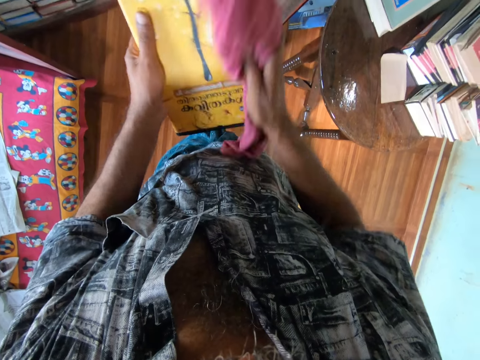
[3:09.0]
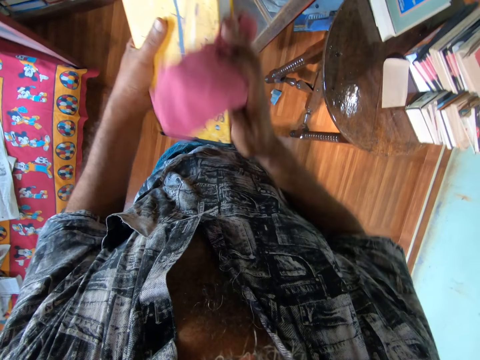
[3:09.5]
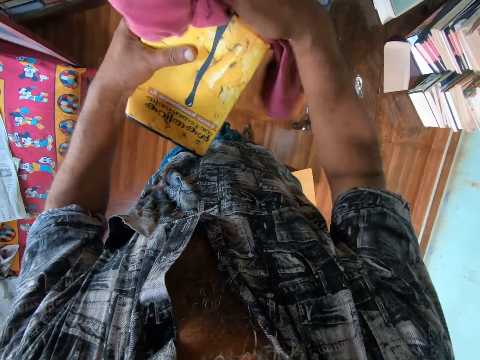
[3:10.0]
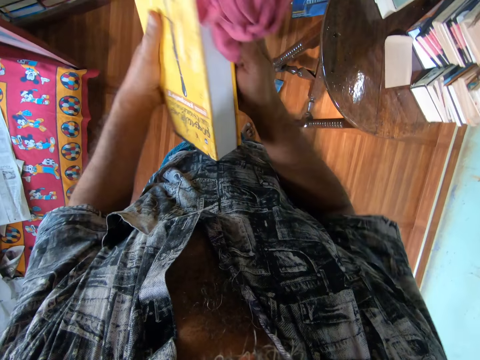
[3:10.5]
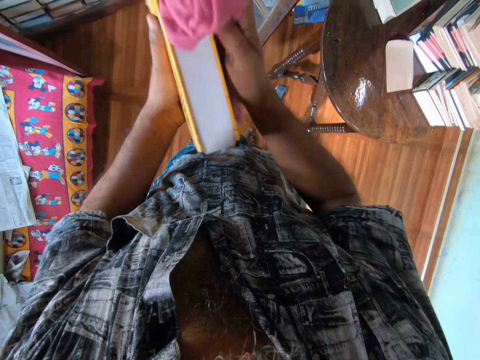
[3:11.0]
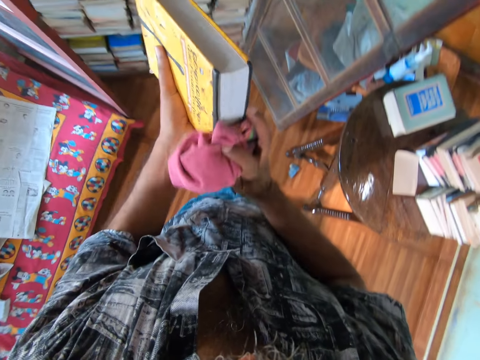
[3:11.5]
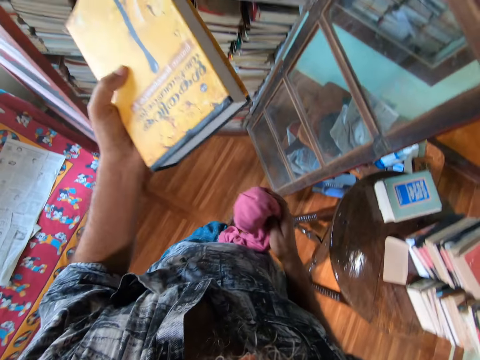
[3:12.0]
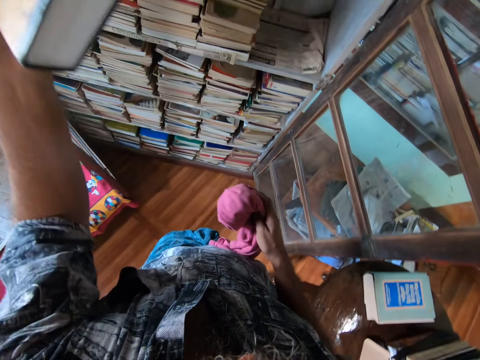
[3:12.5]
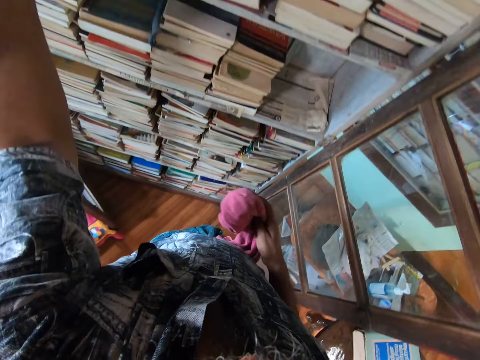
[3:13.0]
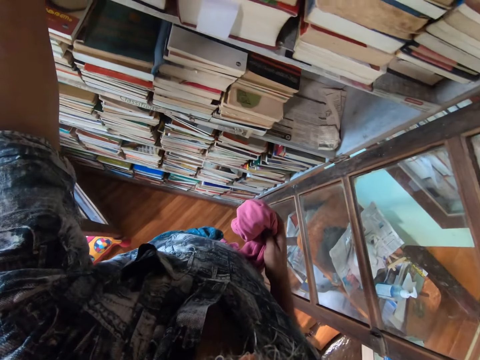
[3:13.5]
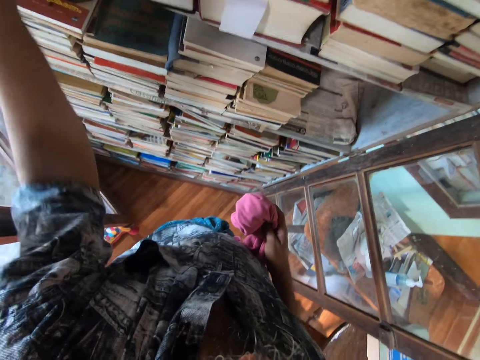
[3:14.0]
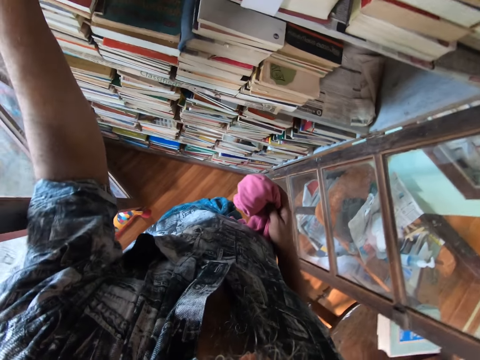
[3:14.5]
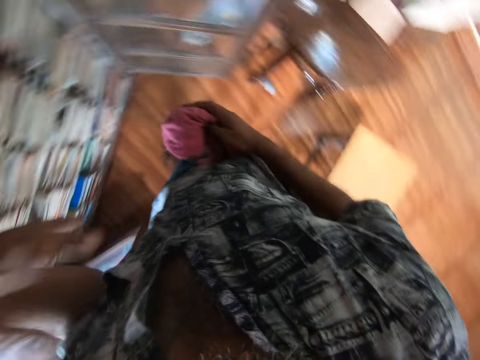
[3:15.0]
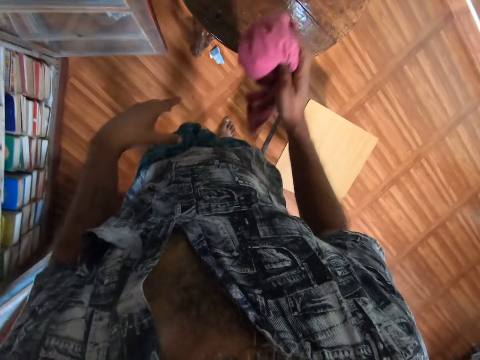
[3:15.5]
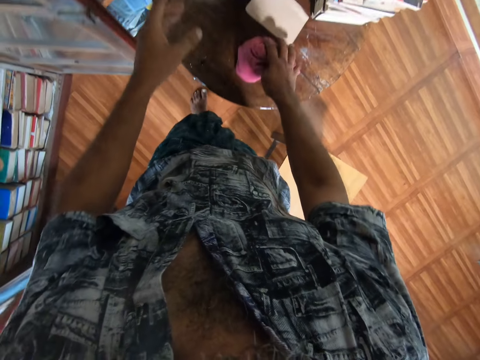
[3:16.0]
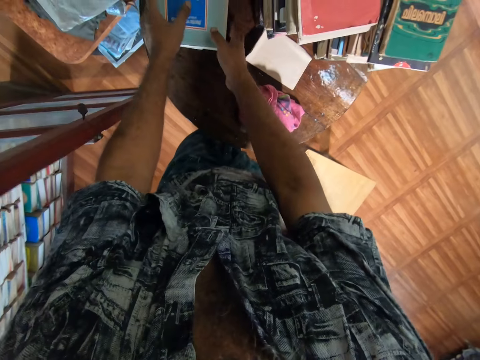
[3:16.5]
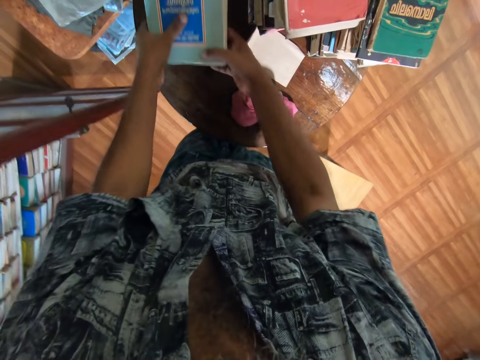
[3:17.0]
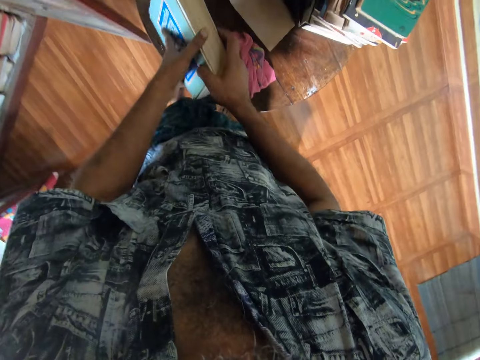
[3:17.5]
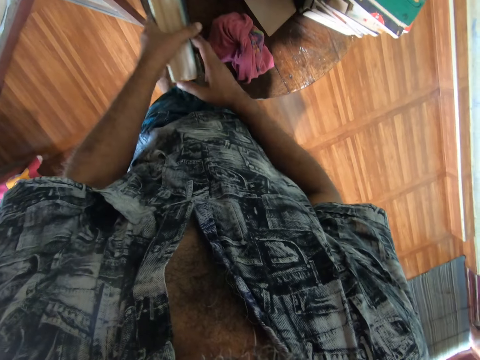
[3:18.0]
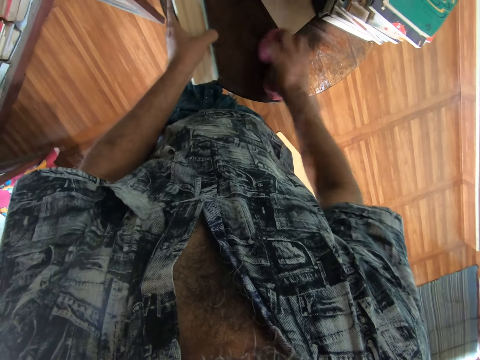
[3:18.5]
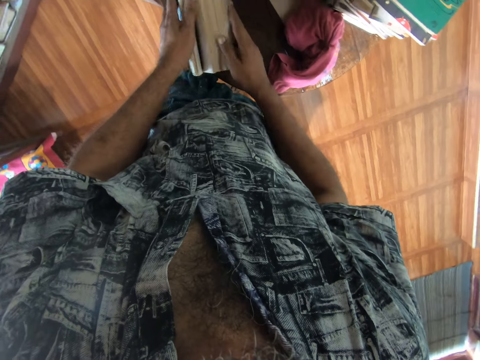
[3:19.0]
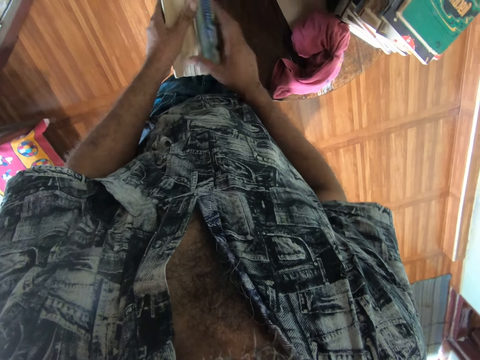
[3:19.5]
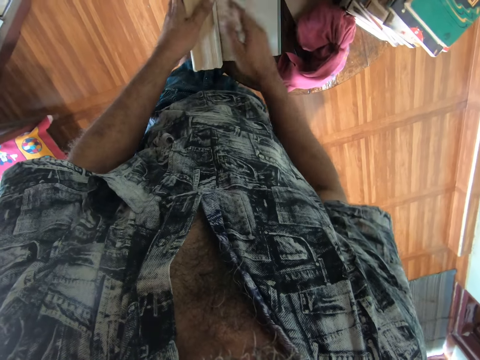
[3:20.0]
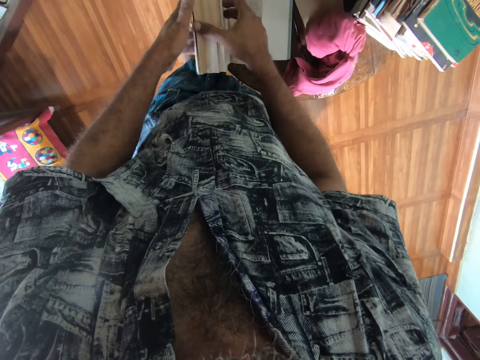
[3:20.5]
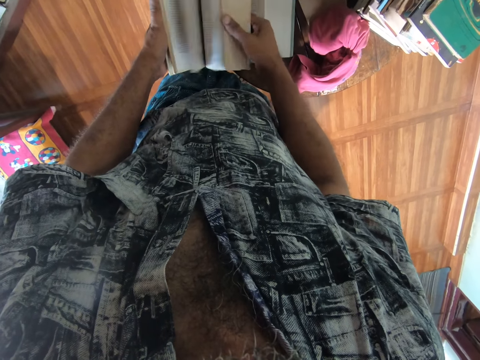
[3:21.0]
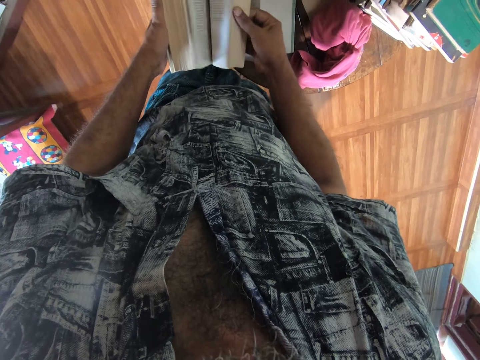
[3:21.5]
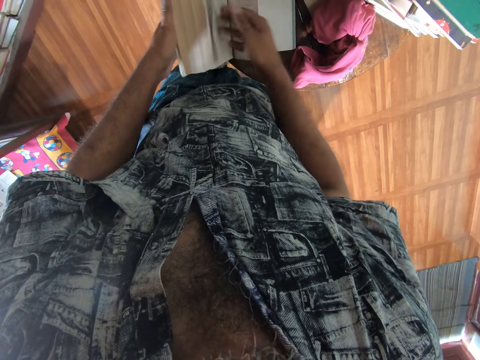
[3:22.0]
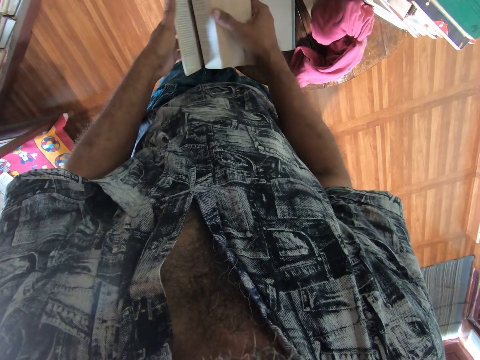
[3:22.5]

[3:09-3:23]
The camera wearer places the book on the cupboard shelf. They turn right. They place the cloth on the table. They pick the book on the table. They place the book on the table. They move the cloth aside. They open the book. They flip the pages of the book.

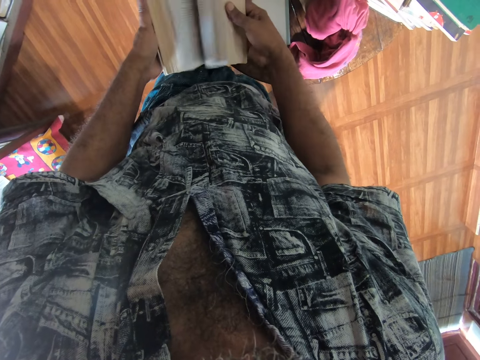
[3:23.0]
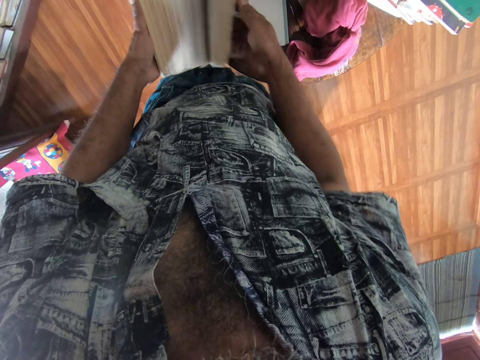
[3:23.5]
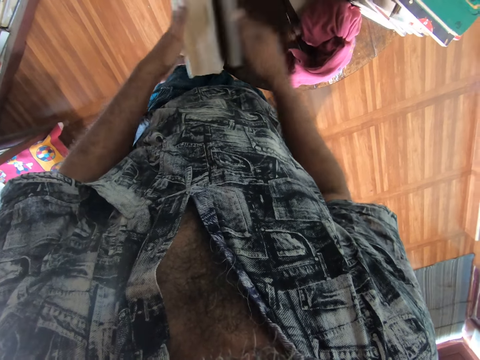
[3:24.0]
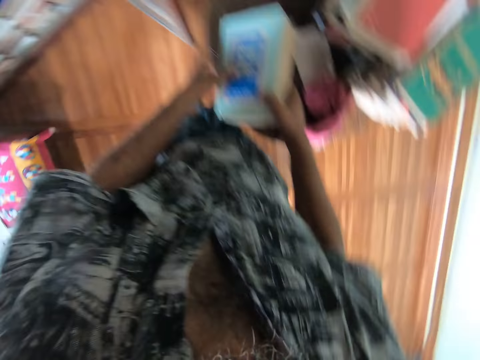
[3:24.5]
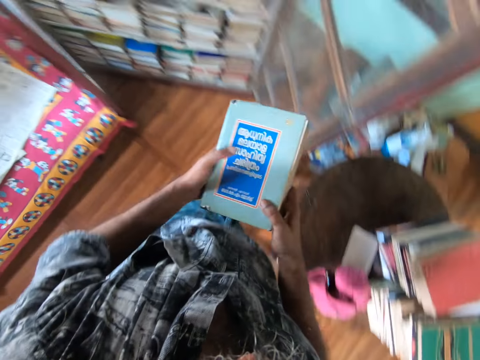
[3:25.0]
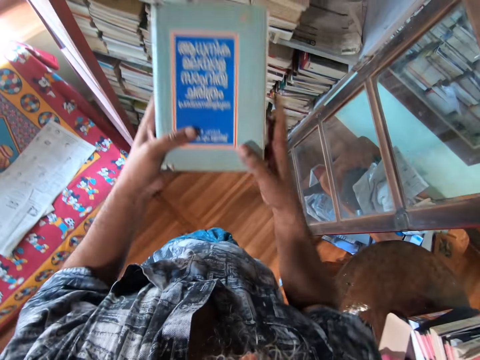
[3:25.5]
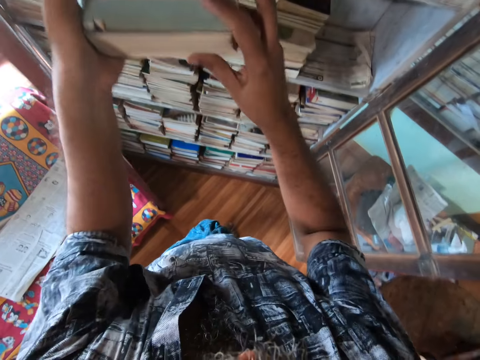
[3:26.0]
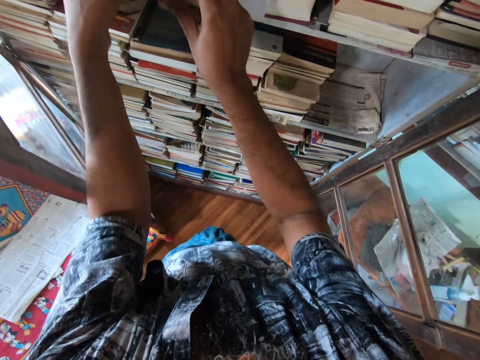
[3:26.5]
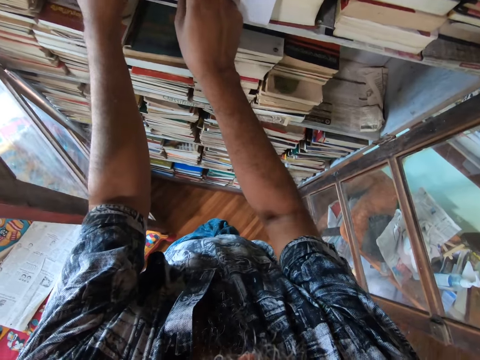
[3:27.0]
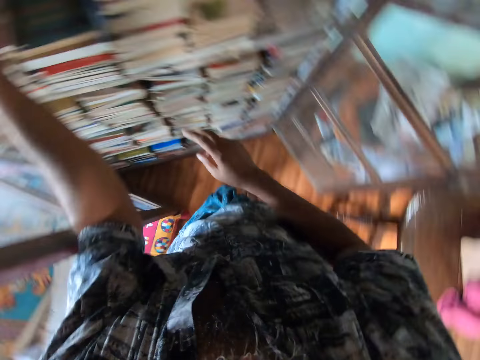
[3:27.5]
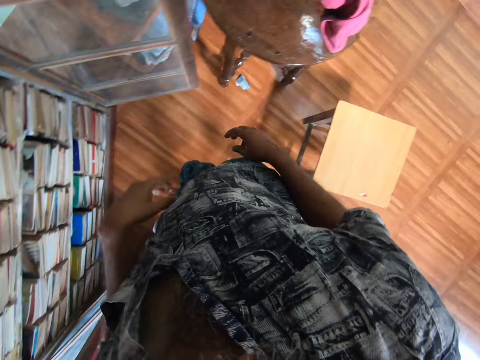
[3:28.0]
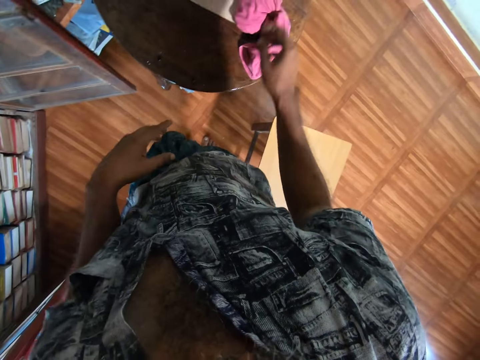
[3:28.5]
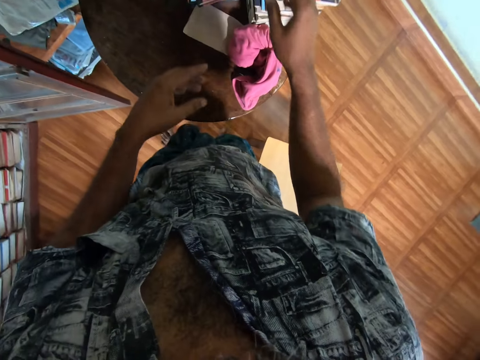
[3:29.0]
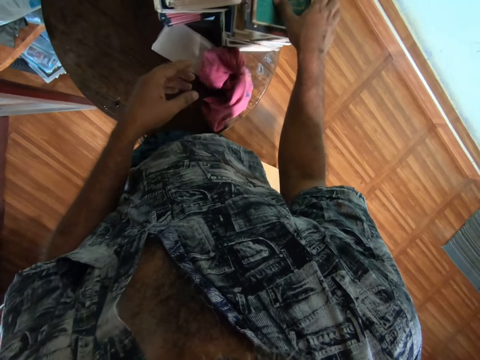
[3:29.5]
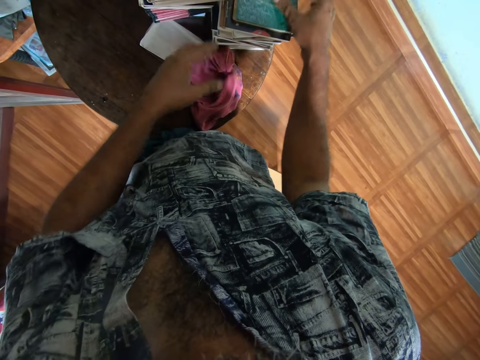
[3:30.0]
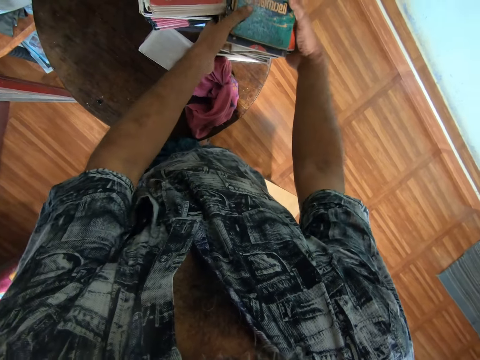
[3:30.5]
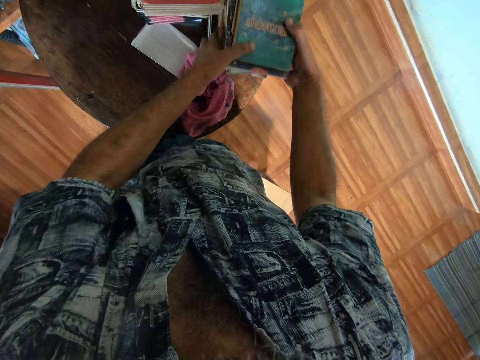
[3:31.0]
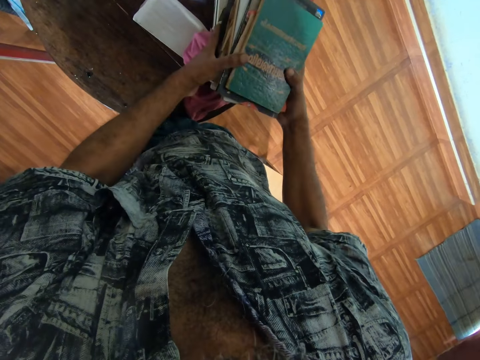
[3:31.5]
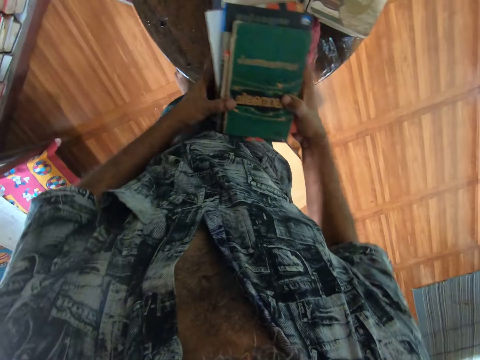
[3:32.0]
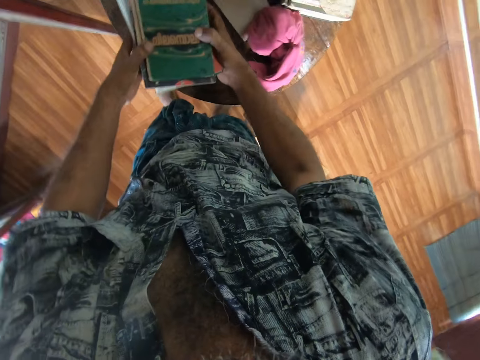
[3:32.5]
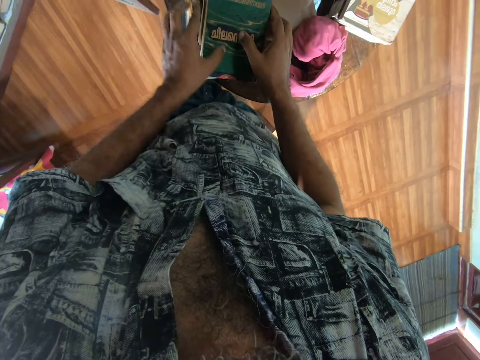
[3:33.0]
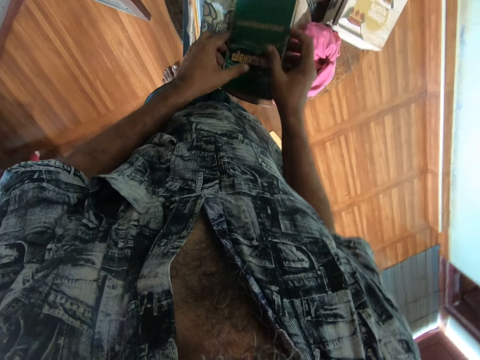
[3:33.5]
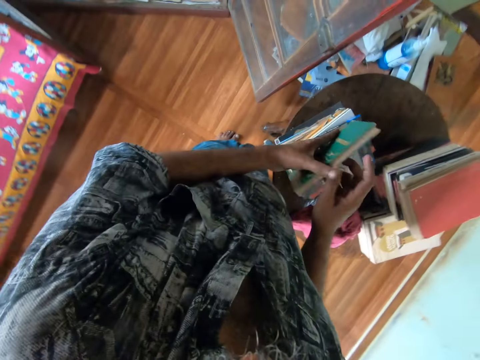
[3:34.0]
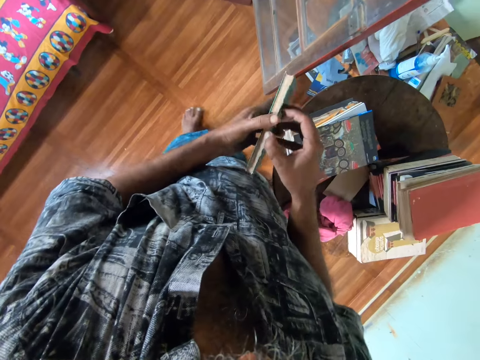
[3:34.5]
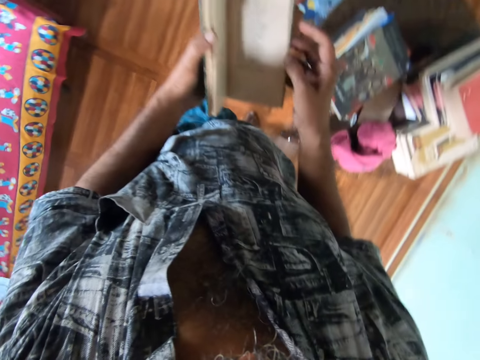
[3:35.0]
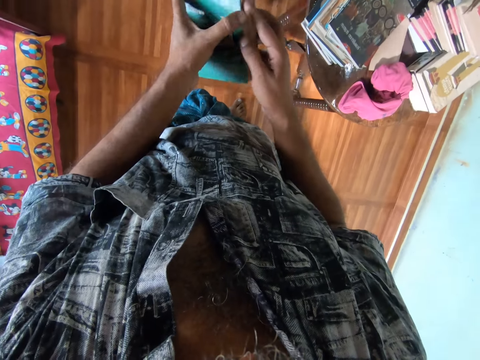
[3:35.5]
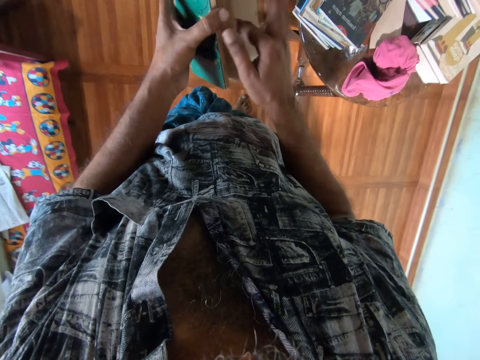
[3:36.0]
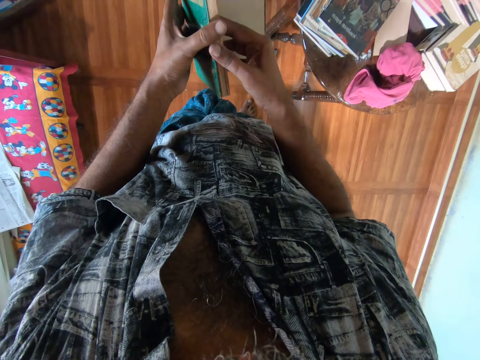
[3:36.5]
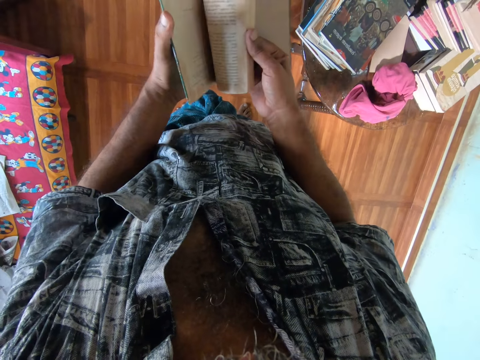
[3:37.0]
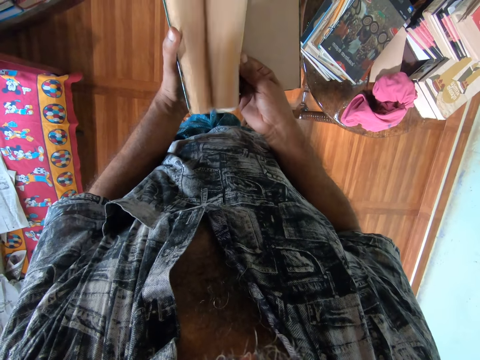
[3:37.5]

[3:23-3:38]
The camera wearer closes the book and lifts up the book. They place the book on the cupboard shelf. They turn right. They pick books from the book stacks. They place the books on the table. They pick the book from the table. They open the book. They flip the pages of the book.
